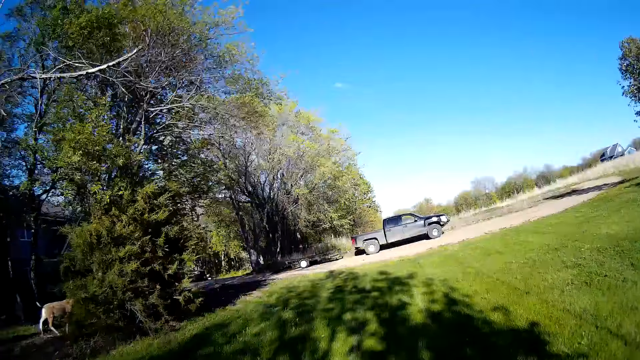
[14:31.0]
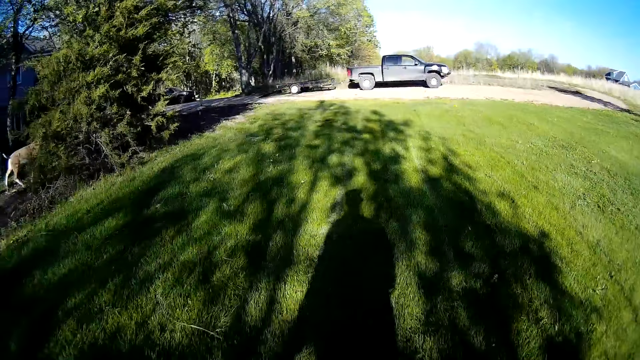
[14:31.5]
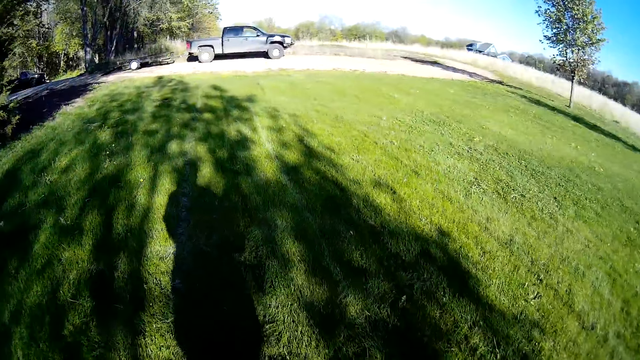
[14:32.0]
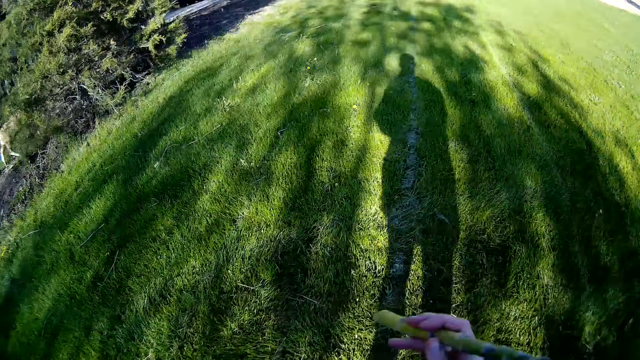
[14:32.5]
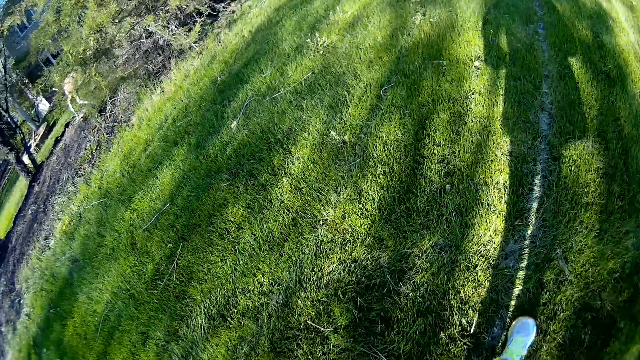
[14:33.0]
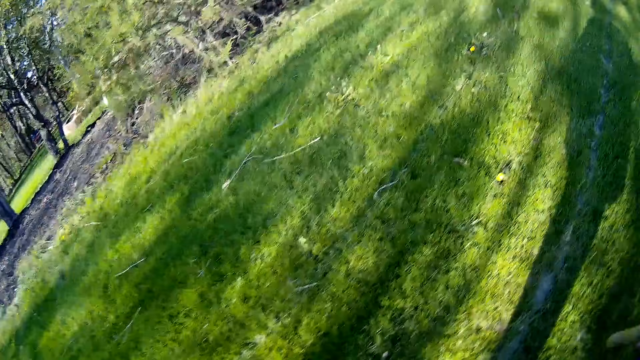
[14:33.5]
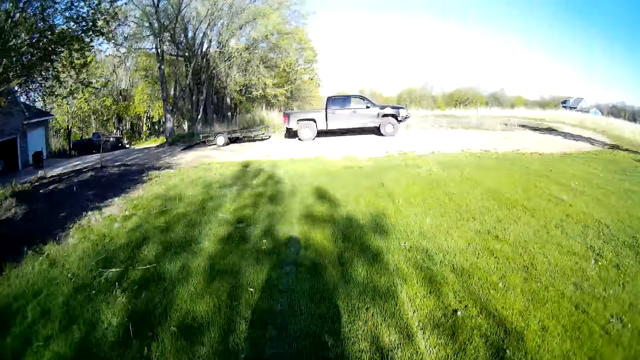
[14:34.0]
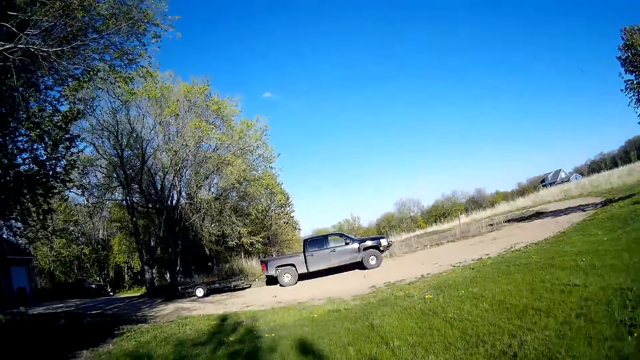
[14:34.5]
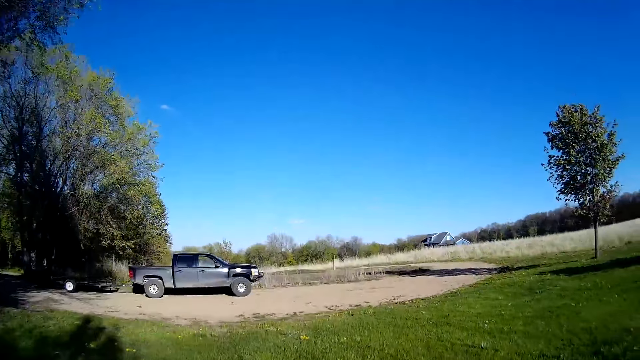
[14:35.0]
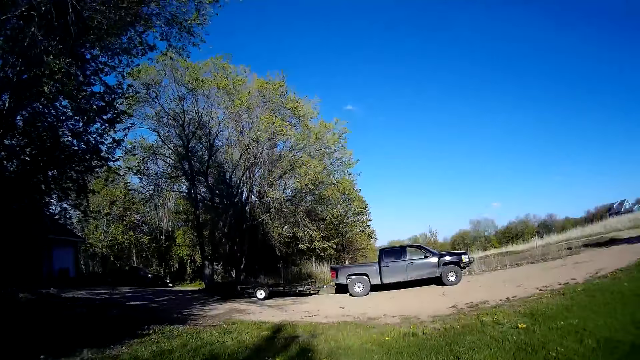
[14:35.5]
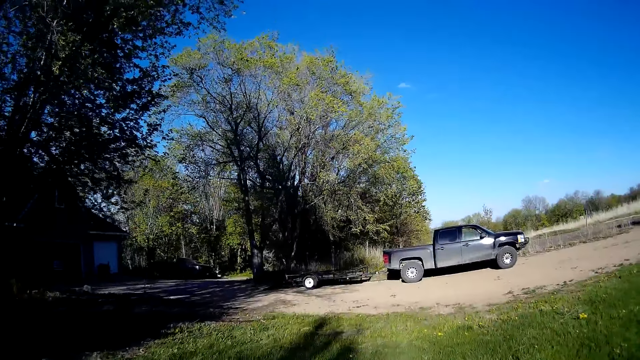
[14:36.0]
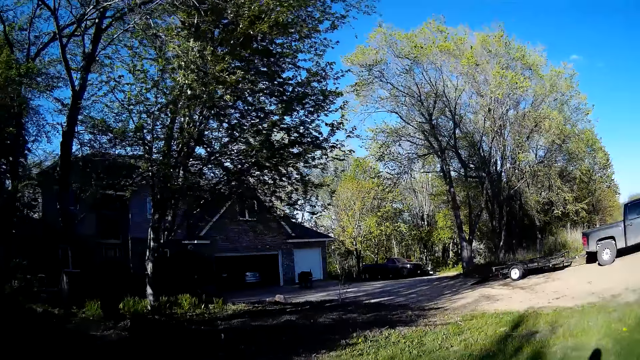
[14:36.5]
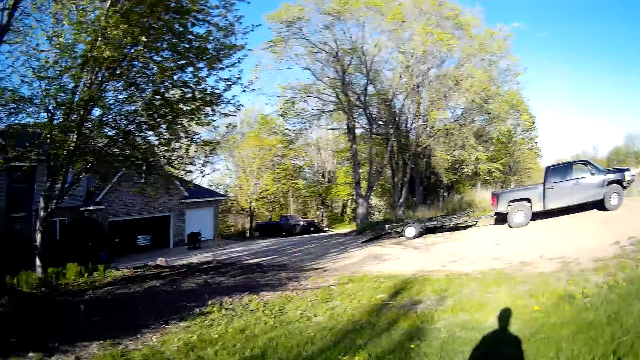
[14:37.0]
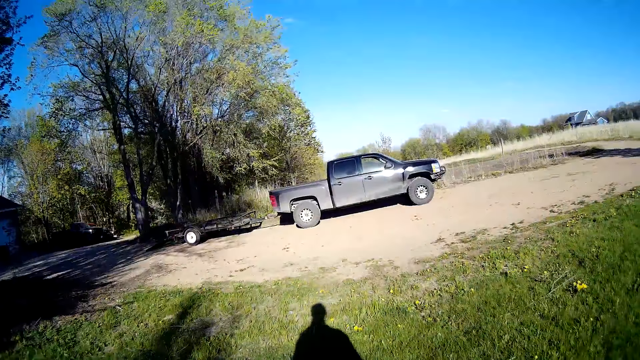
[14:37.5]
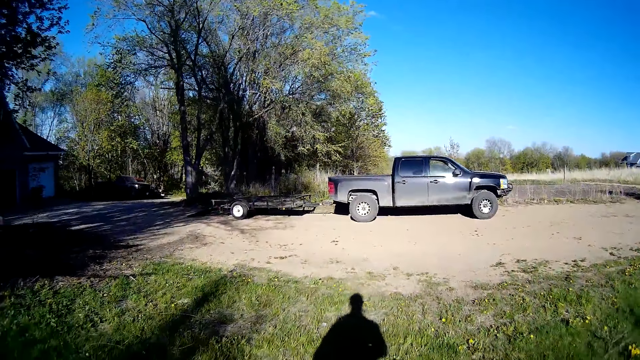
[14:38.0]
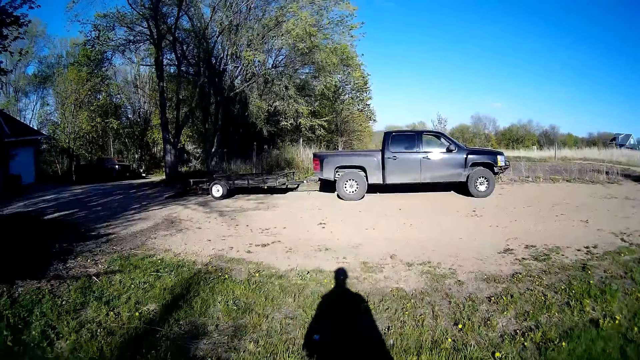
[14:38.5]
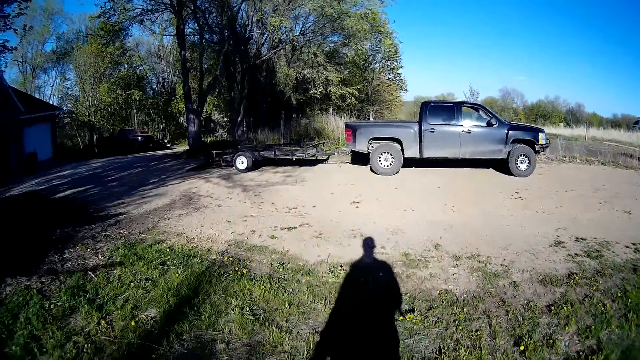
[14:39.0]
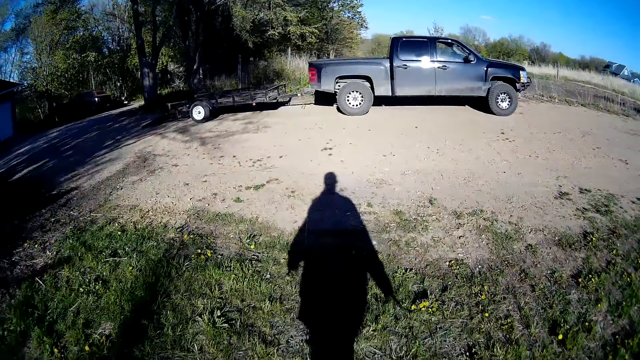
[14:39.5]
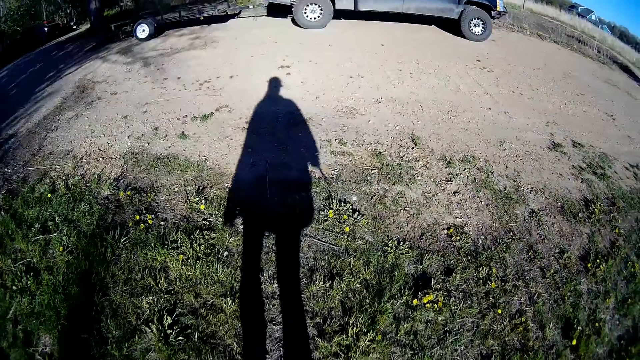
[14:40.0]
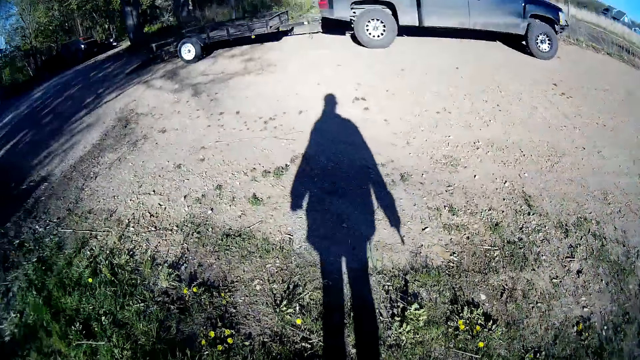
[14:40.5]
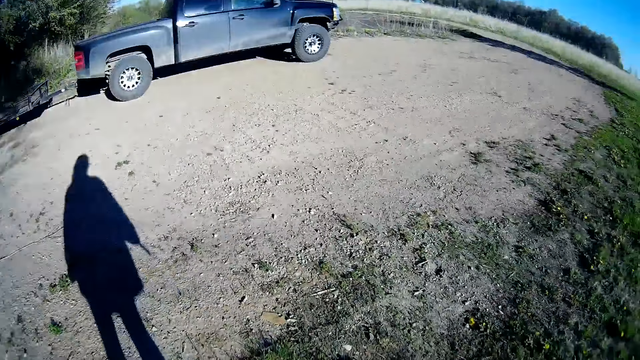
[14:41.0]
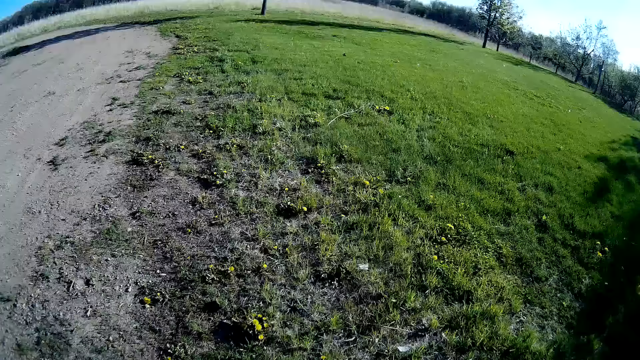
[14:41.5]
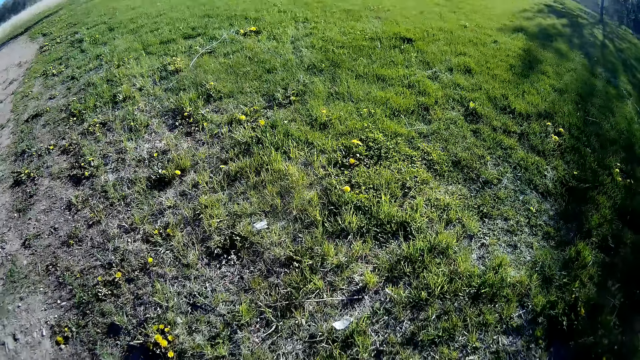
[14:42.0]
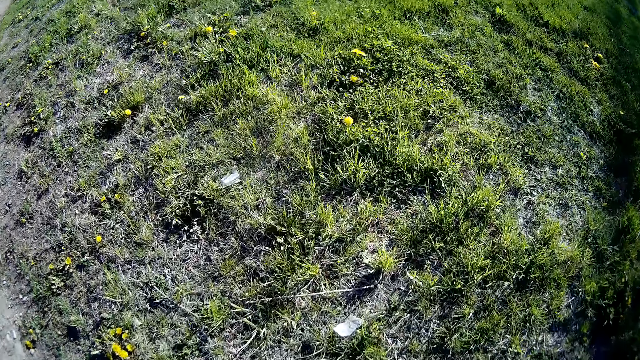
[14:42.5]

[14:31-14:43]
The camera wearer lifts his right hand. He lifts the stick.

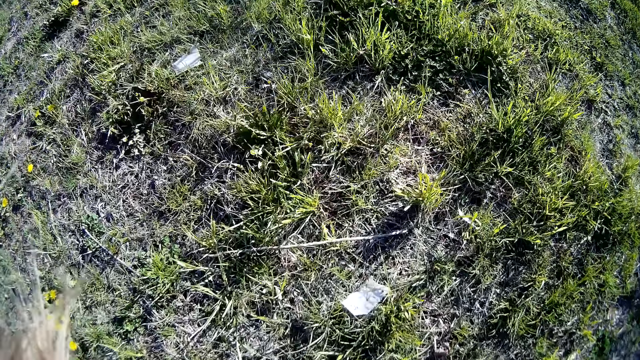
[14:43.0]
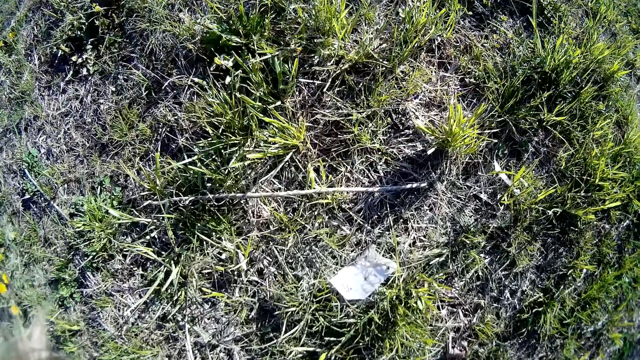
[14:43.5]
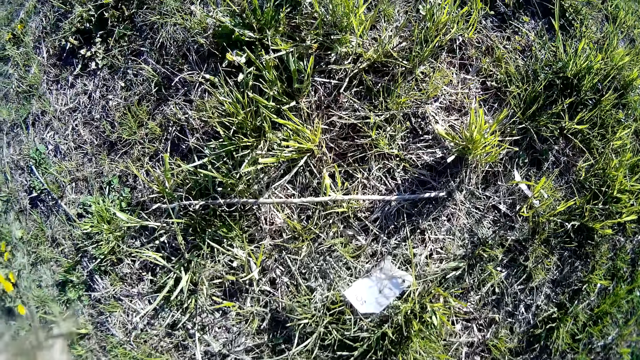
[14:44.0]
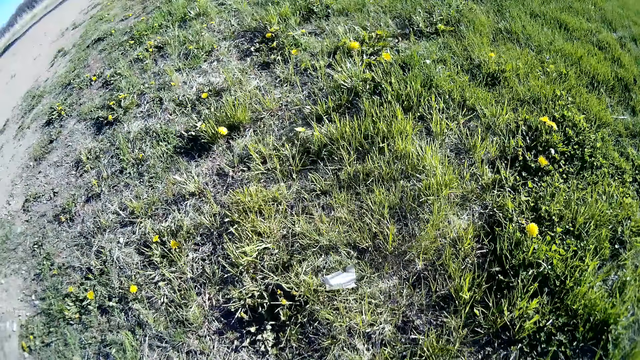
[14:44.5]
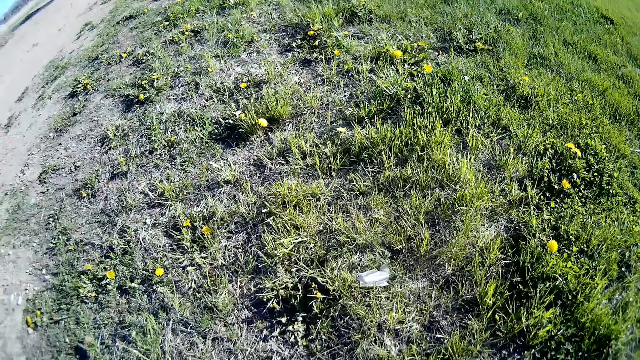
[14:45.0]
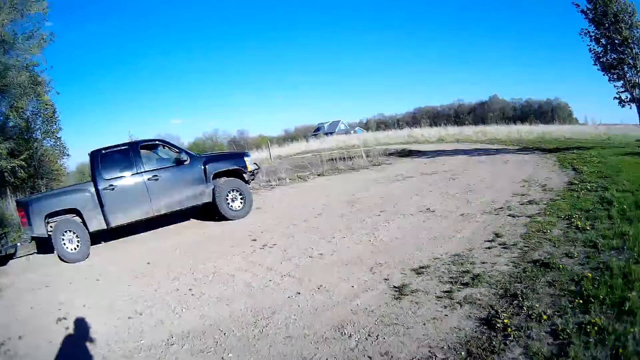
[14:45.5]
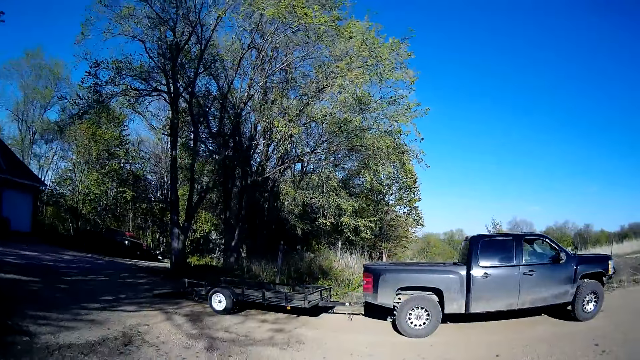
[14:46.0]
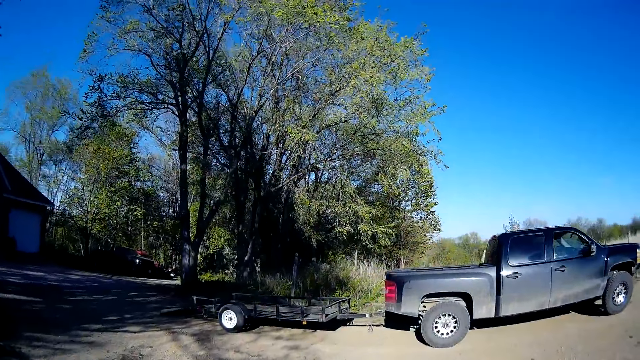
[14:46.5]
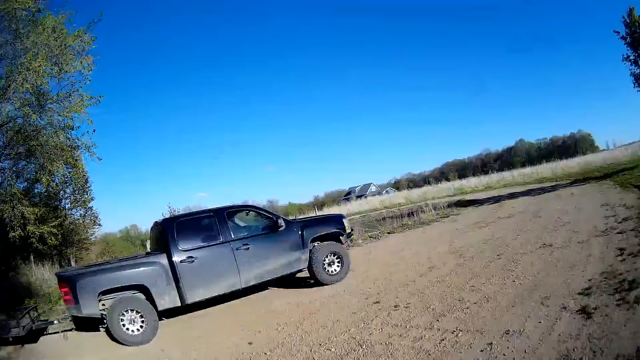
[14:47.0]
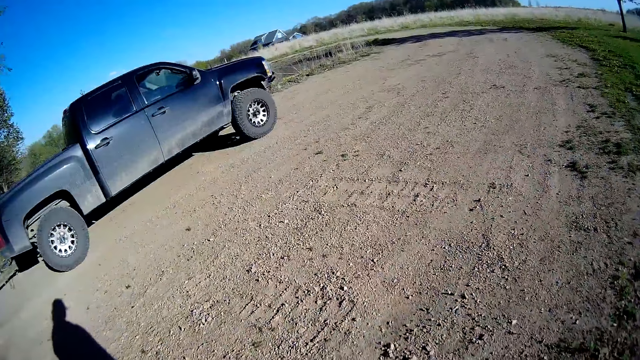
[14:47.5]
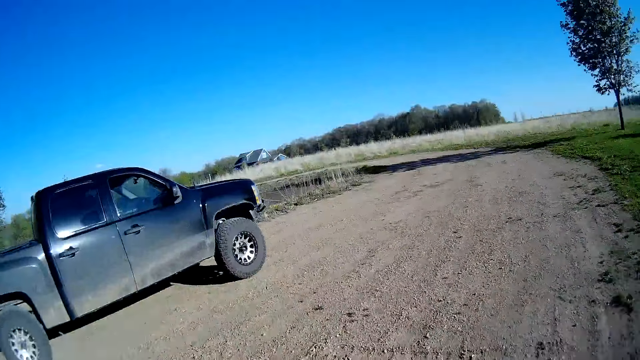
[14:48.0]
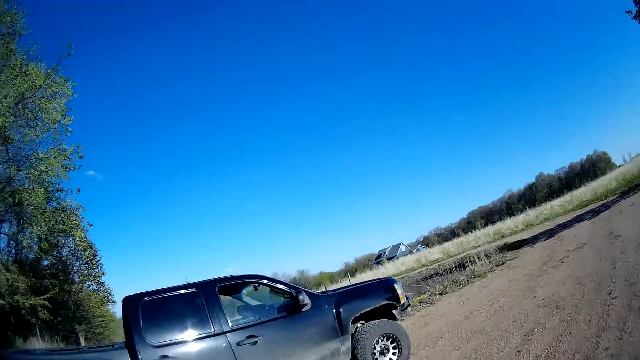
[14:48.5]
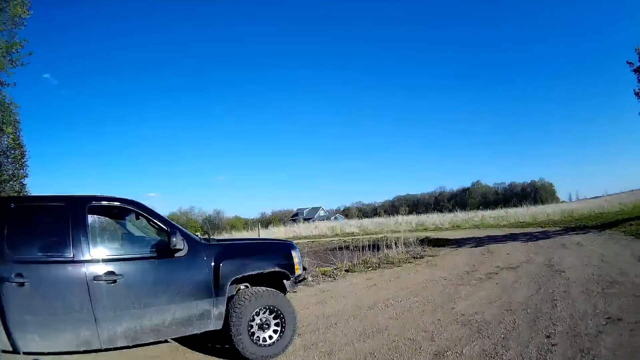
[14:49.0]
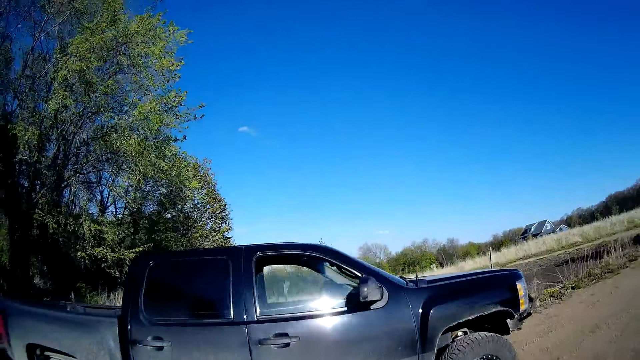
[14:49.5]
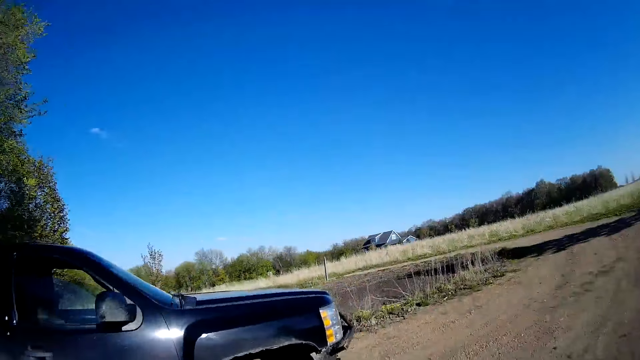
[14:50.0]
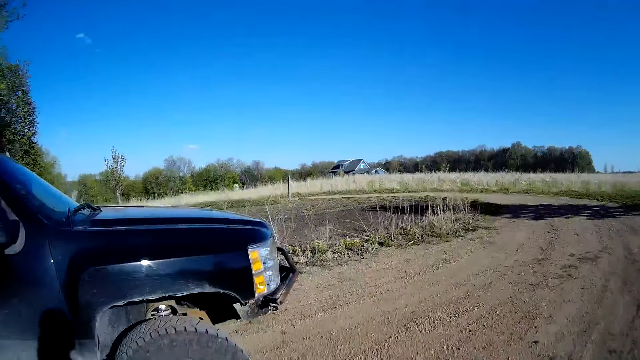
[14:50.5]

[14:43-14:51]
The camera wearer looks at the paper.
